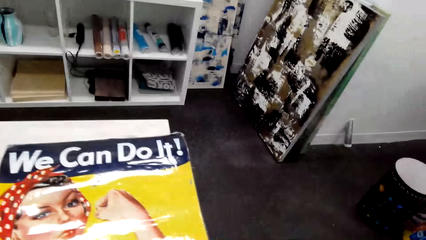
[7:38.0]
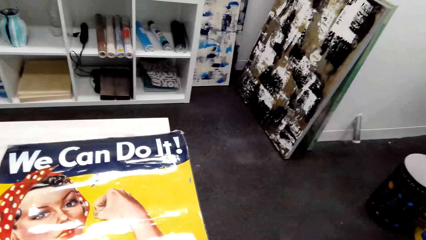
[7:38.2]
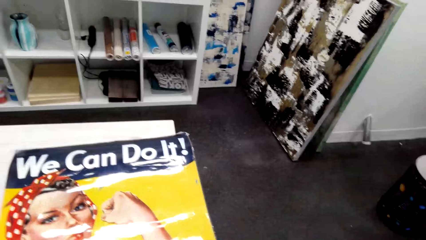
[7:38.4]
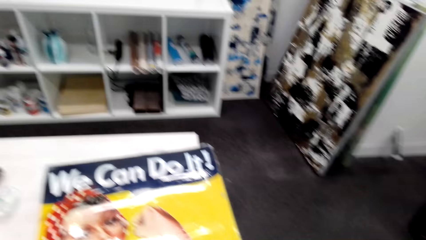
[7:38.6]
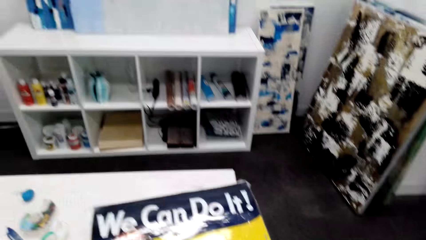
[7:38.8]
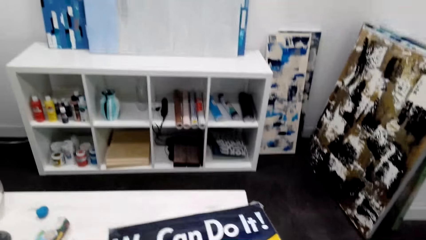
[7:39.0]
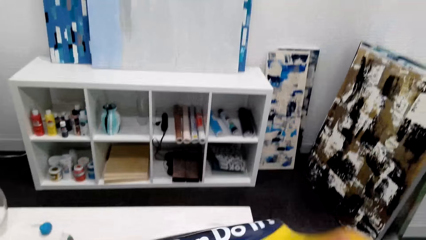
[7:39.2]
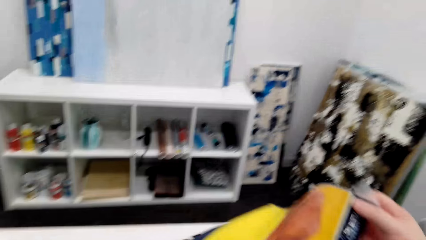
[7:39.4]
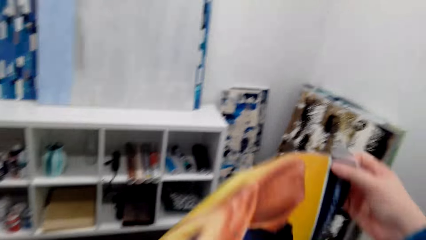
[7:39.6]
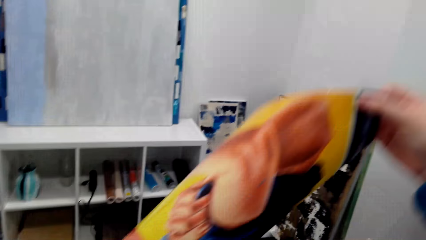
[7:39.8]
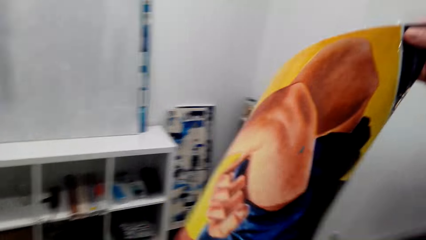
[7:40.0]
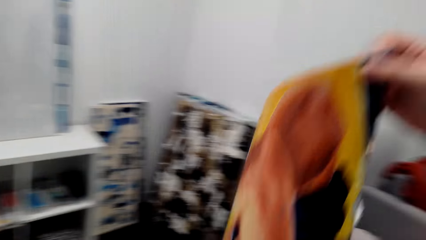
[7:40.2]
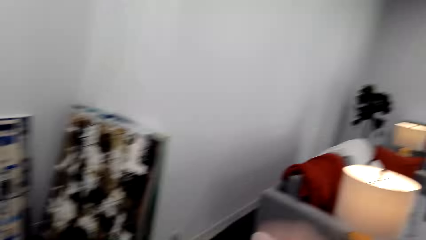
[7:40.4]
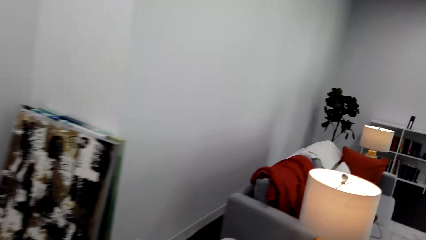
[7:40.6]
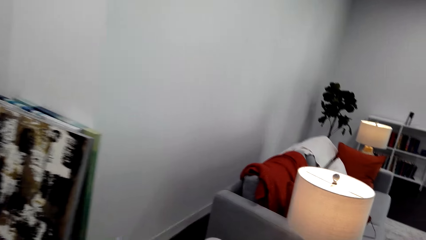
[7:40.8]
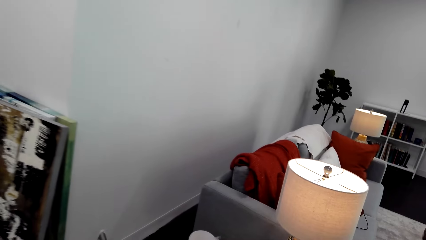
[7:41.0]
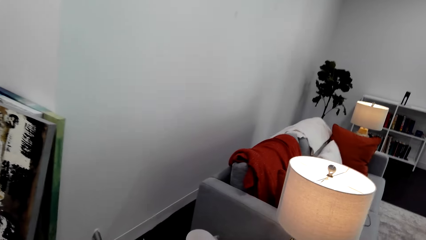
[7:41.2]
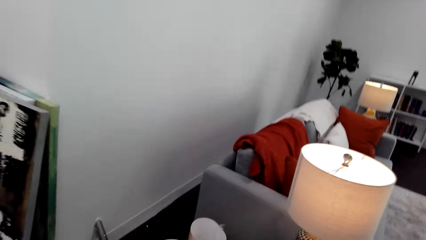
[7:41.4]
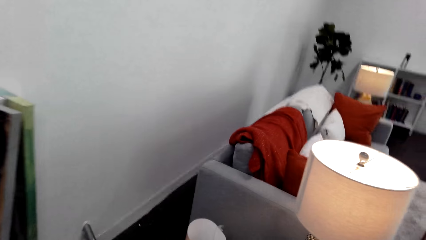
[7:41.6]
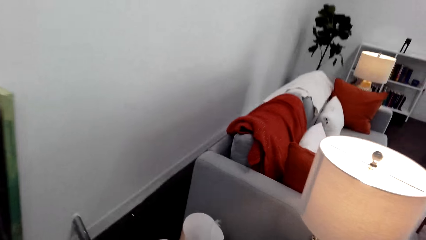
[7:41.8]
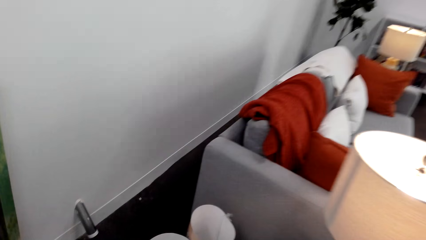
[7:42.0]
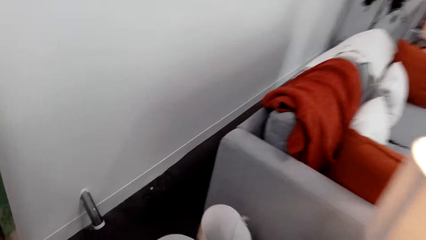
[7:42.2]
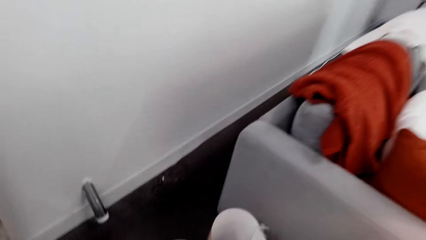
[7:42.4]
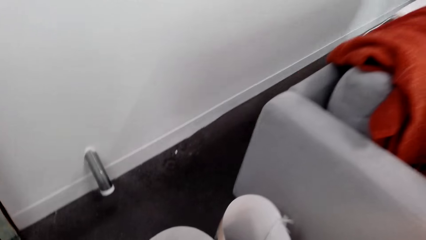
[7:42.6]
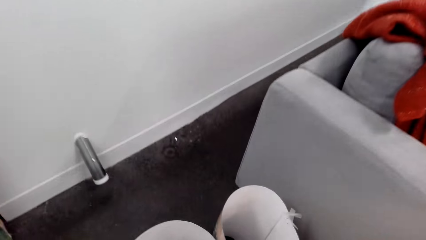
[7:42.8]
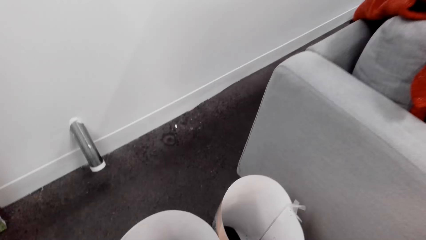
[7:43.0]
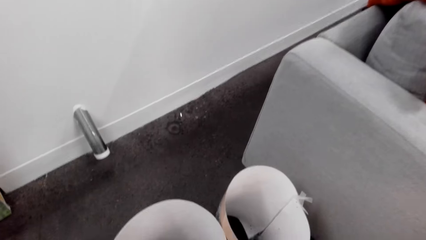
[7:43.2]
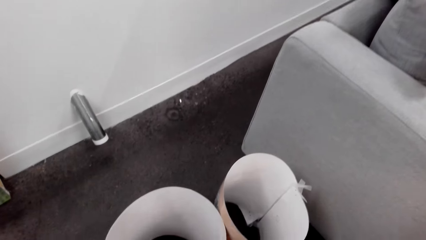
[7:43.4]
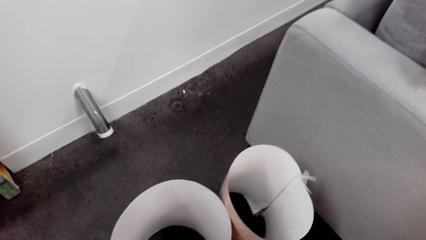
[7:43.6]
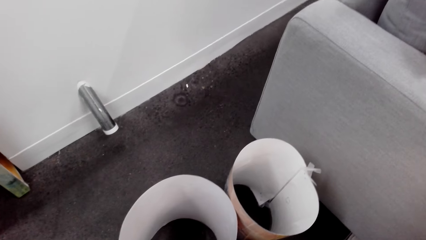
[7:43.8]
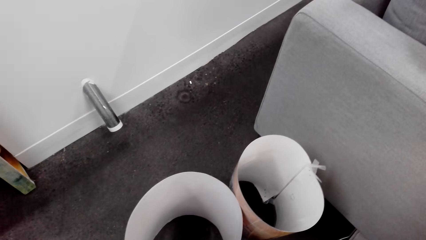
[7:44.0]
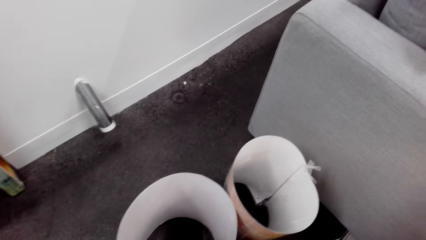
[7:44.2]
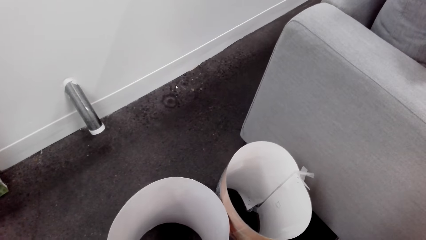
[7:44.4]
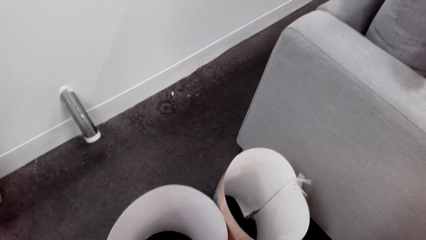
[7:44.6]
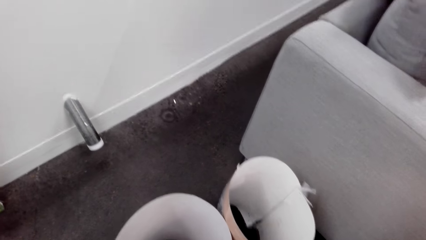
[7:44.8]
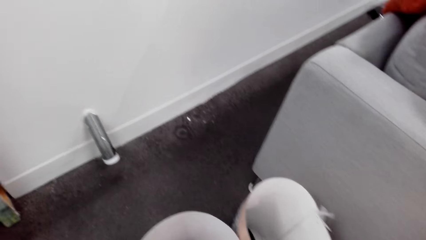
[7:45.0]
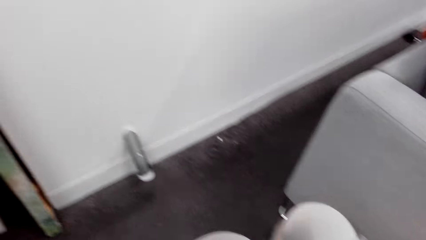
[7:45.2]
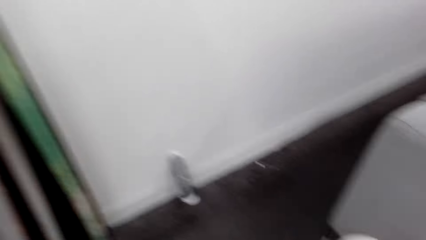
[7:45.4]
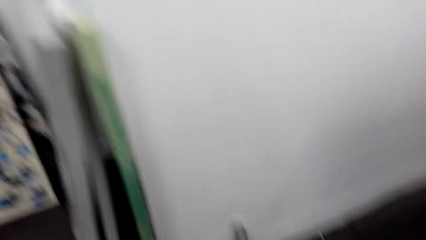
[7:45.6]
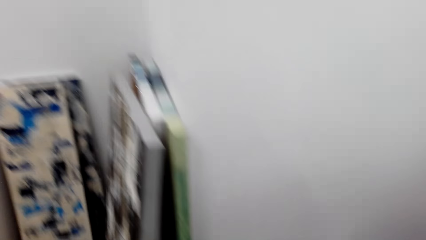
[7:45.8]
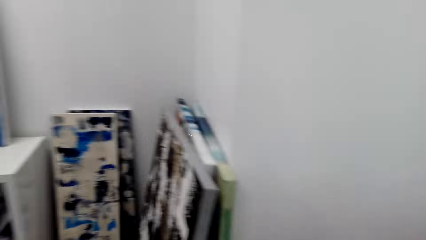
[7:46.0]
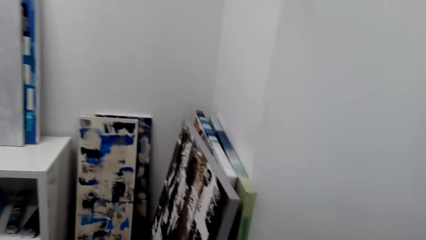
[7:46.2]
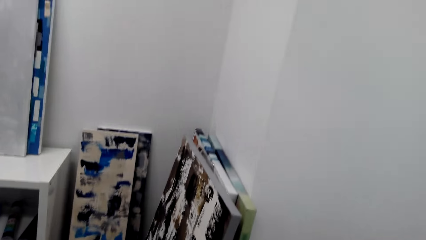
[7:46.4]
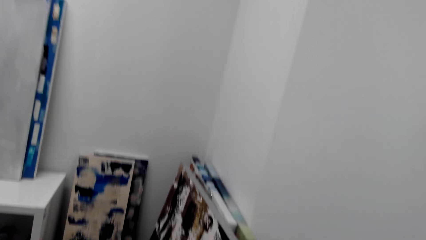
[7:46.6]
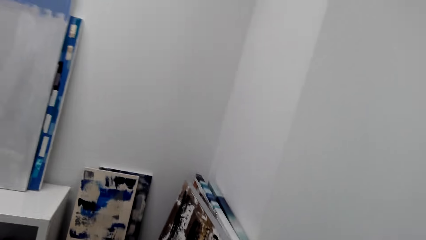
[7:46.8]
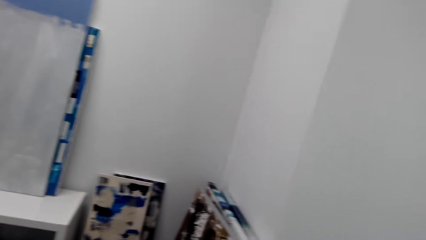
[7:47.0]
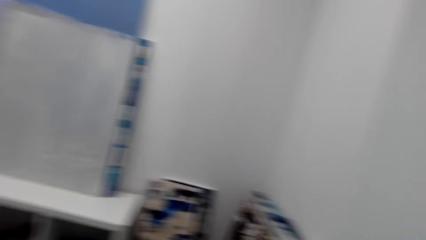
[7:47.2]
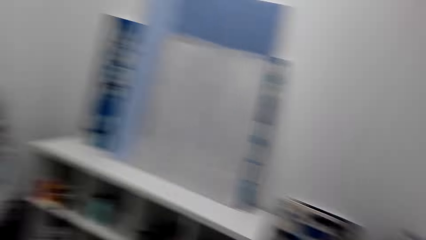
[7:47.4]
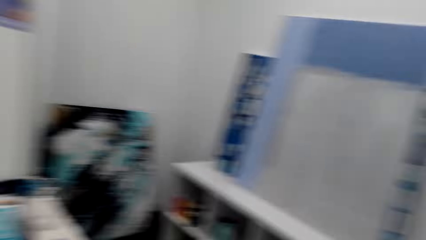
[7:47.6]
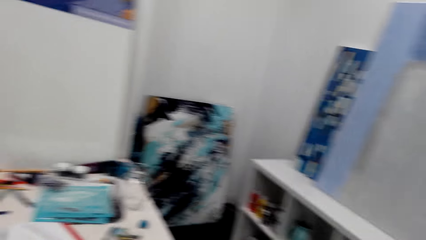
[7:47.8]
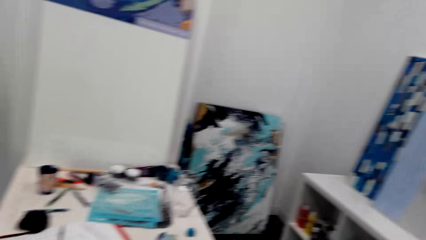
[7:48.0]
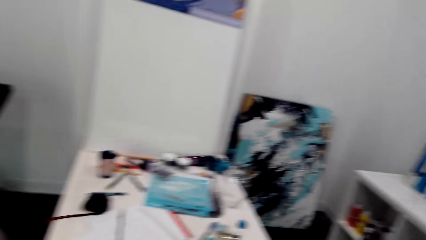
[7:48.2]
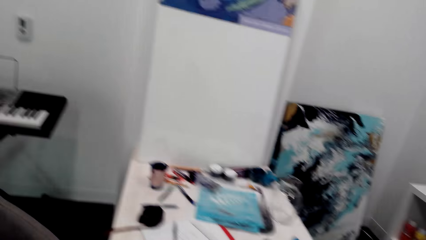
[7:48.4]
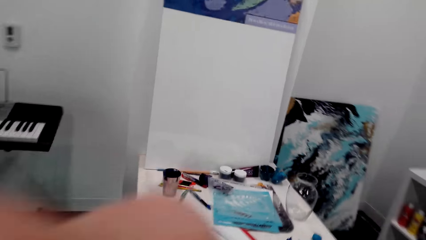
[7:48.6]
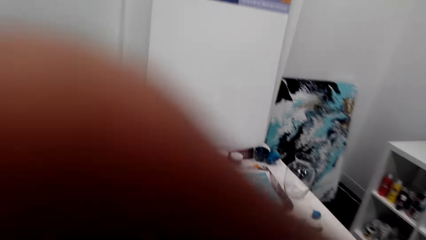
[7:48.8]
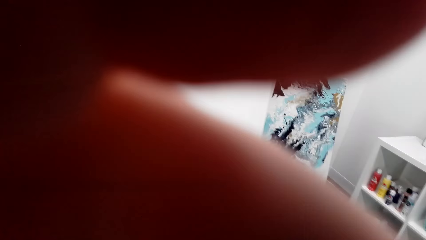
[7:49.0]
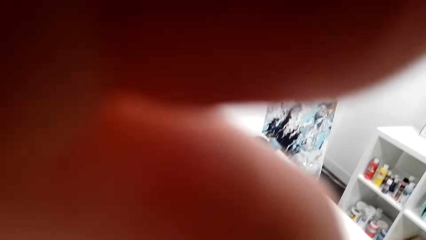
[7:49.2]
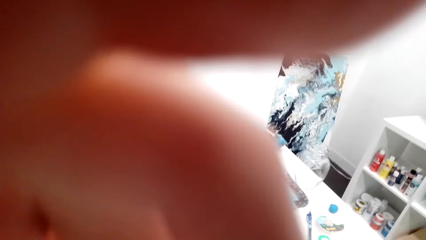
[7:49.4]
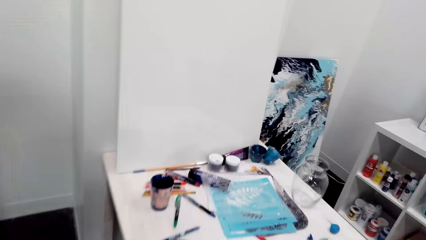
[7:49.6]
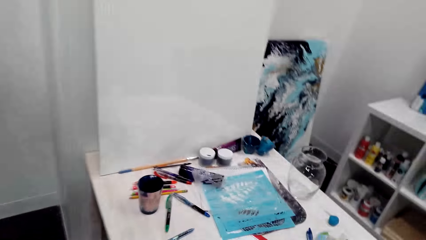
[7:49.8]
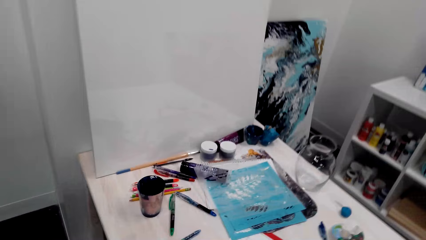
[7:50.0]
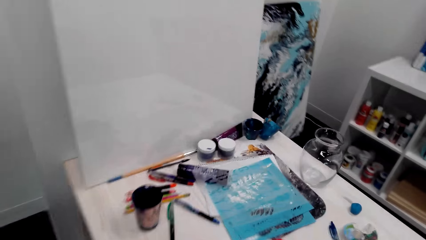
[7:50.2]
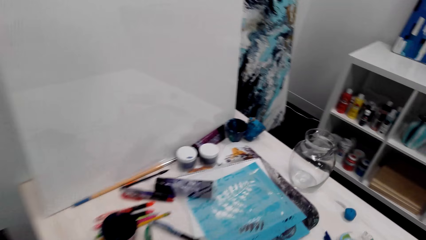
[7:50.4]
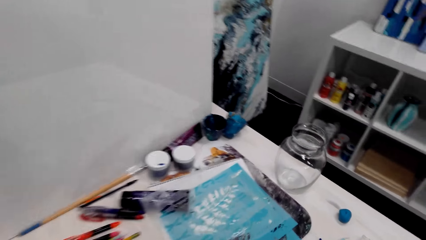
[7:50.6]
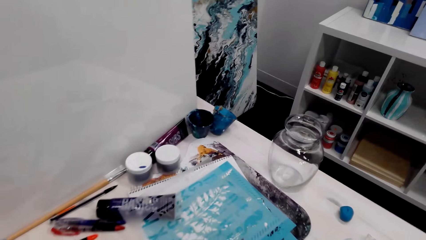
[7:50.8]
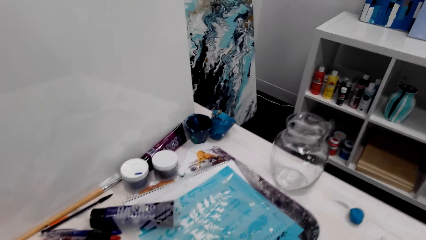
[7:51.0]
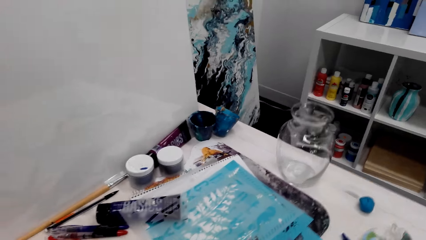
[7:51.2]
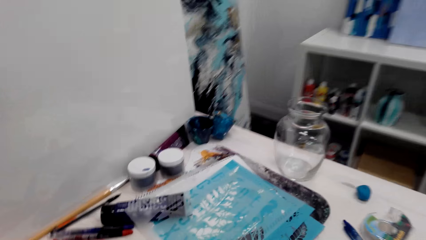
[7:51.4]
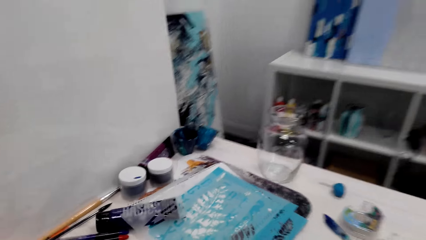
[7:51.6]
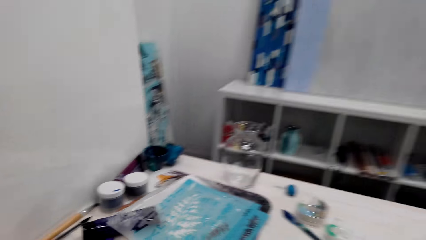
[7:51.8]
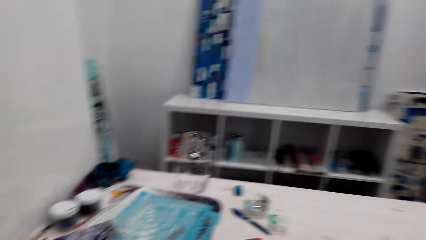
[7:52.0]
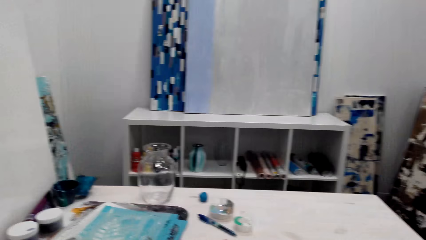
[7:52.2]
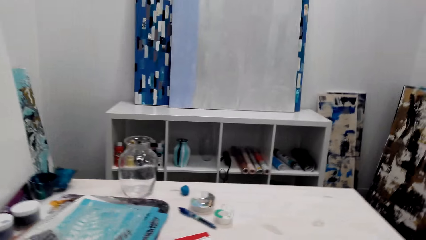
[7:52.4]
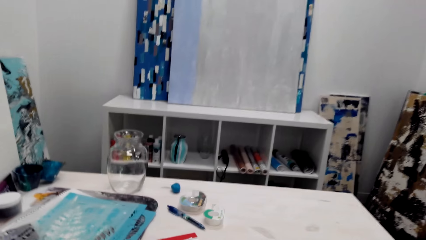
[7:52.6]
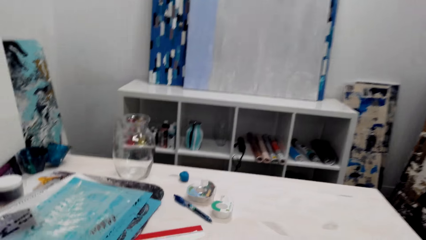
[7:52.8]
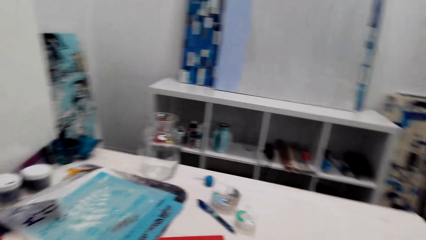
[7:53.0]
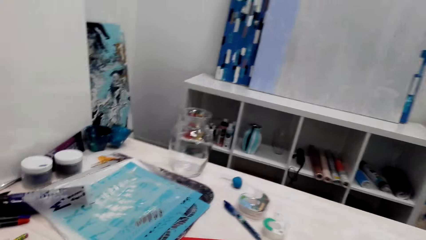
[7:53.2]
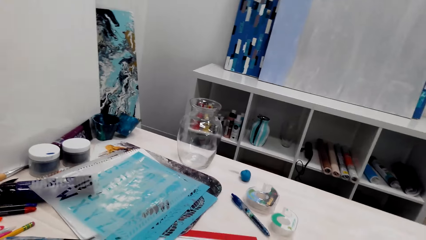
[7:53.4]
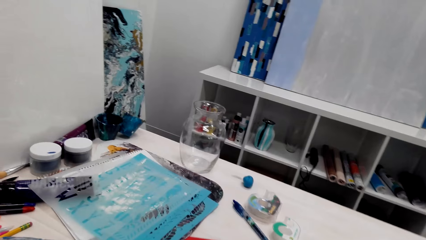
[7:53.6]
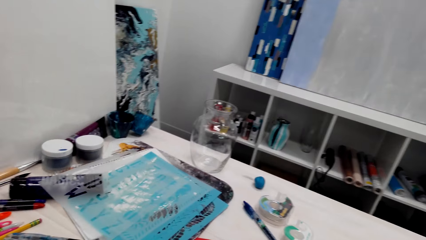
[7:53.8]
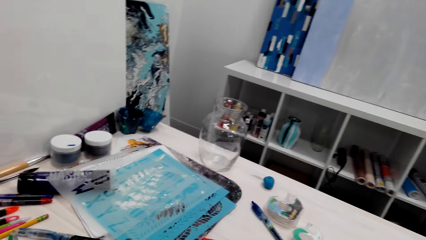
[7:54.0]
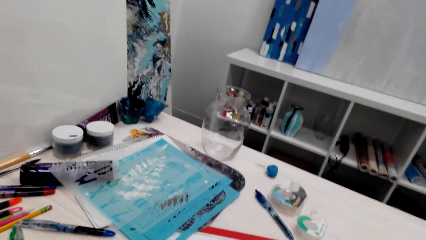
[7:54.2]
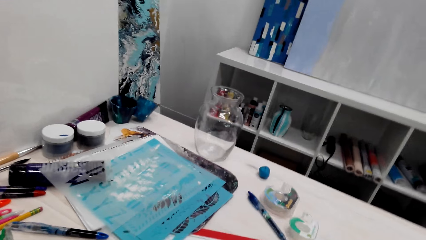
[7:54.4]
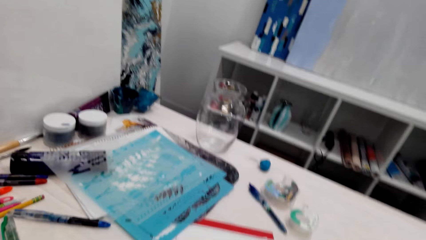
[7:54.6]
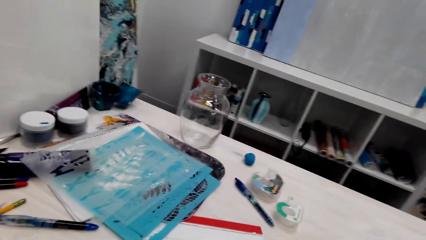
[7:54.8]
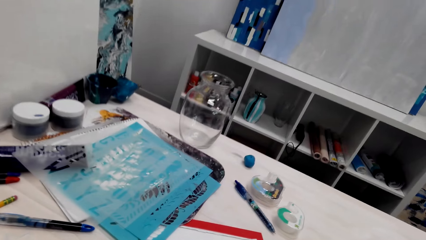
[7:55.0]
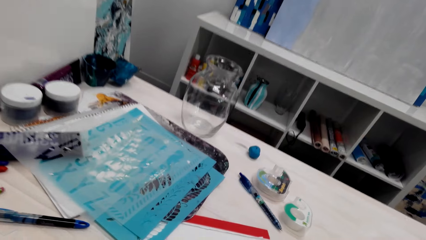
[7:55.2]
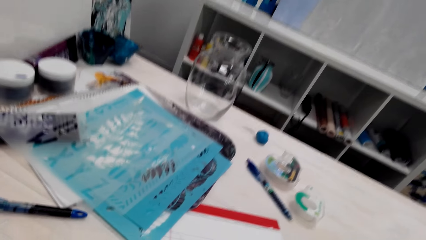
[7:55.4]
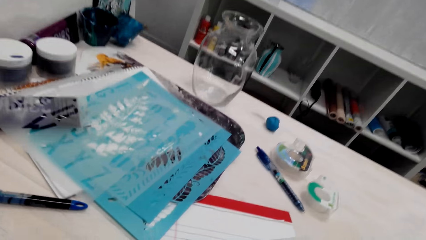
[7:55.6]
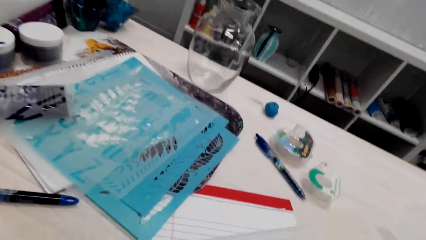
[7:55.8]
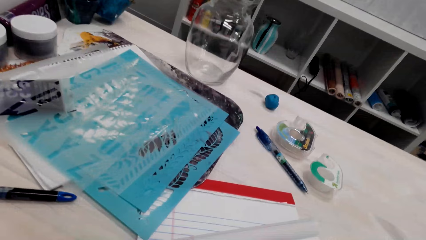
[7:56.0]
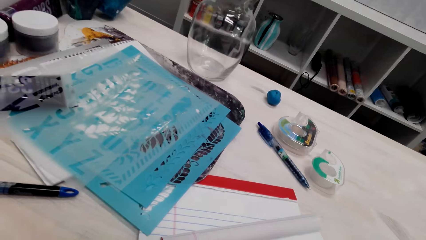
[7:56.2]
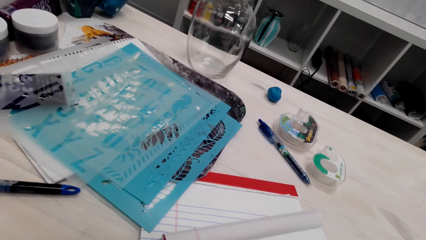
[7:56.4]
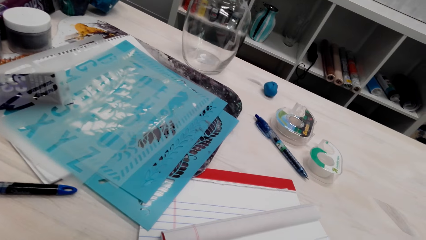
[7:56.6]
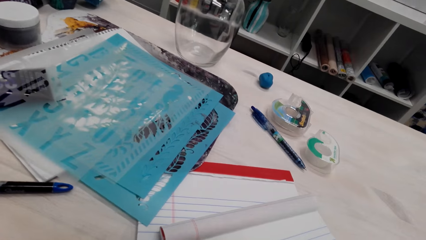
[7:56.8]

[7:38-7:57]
The camera wearer lifts the poster. They walk on the floor and look around the room. They adjust the camera. They move their hand. They look around the room.
